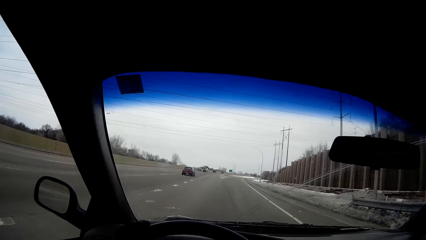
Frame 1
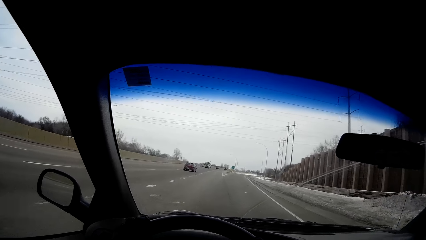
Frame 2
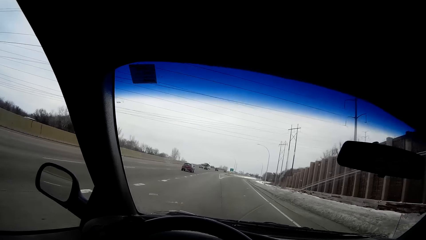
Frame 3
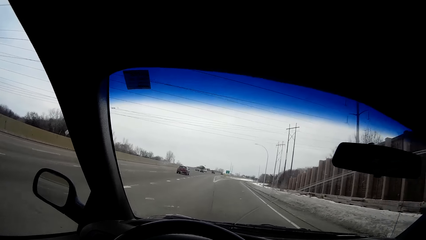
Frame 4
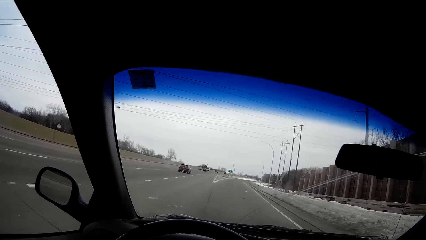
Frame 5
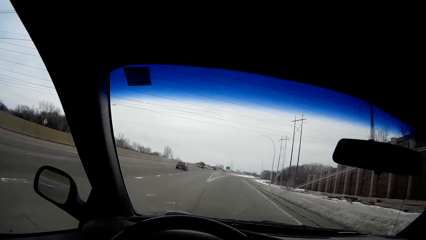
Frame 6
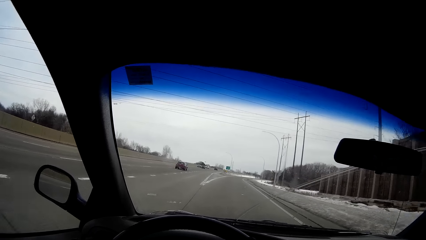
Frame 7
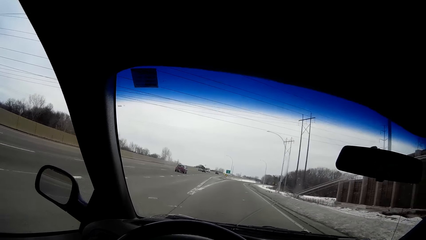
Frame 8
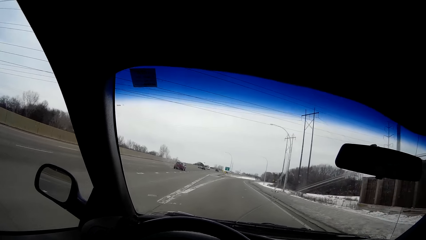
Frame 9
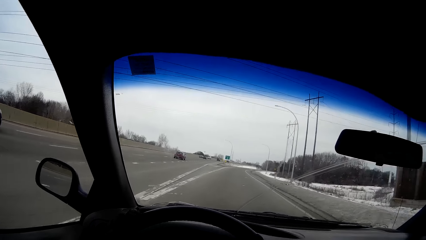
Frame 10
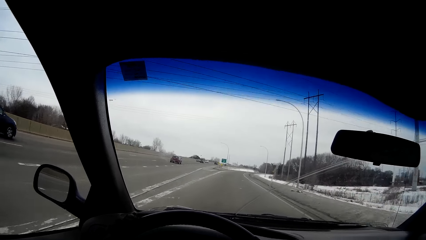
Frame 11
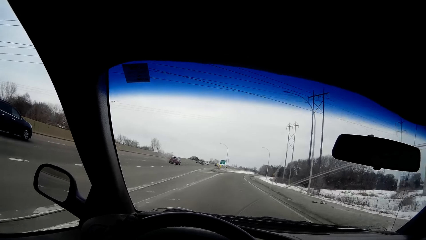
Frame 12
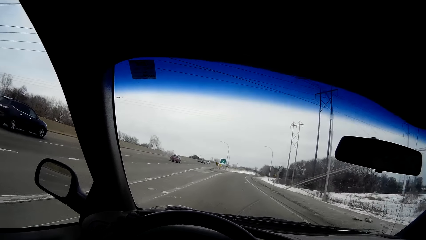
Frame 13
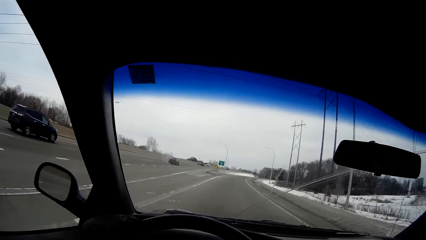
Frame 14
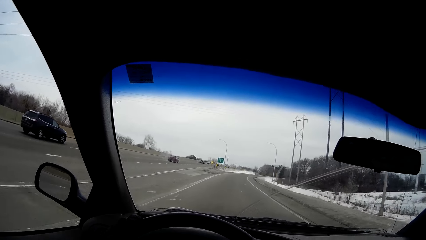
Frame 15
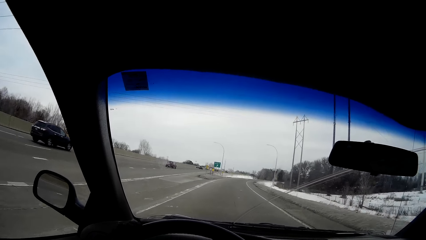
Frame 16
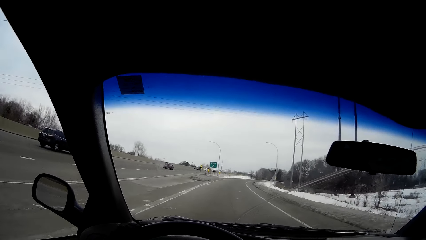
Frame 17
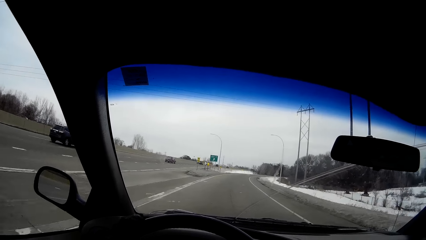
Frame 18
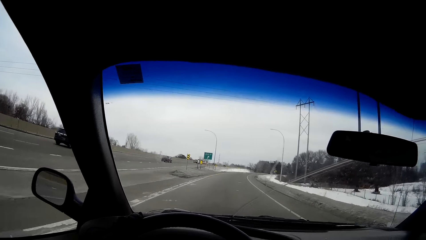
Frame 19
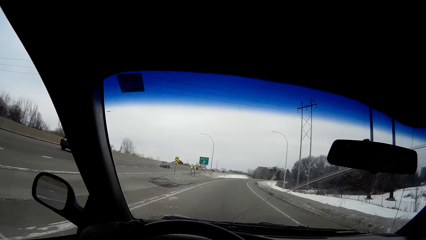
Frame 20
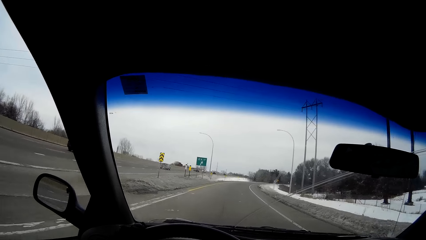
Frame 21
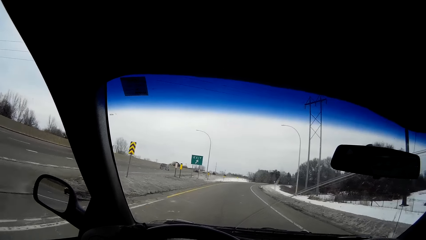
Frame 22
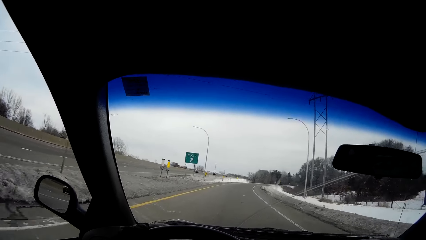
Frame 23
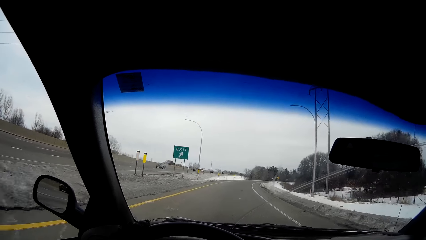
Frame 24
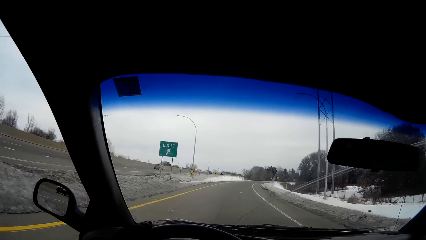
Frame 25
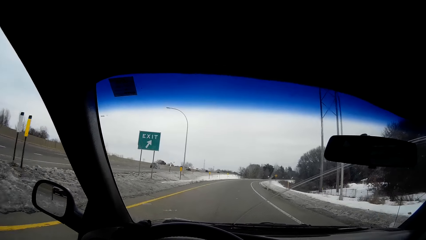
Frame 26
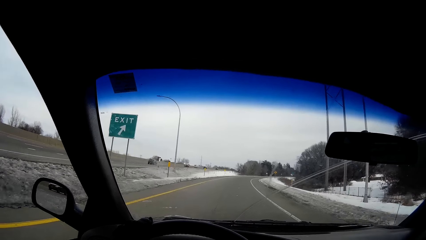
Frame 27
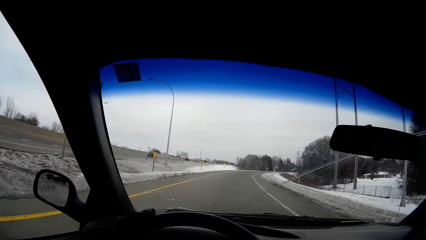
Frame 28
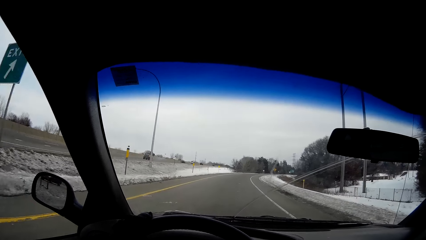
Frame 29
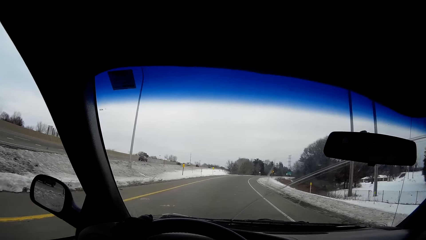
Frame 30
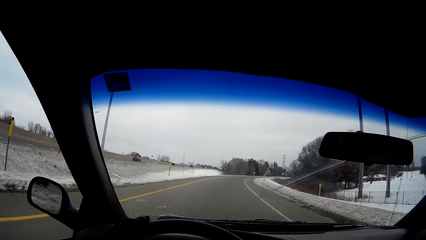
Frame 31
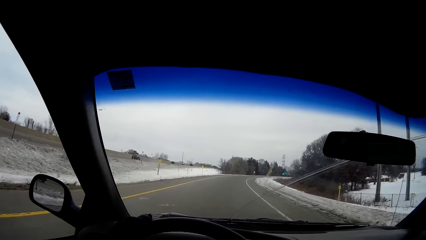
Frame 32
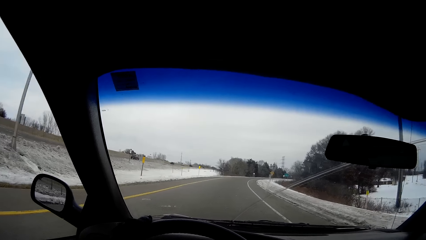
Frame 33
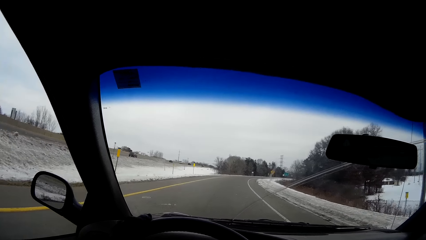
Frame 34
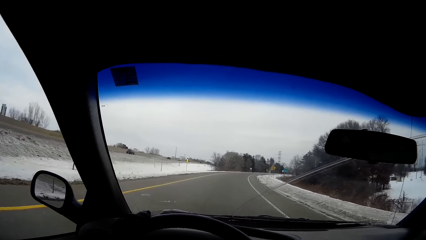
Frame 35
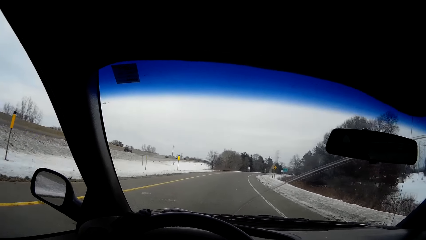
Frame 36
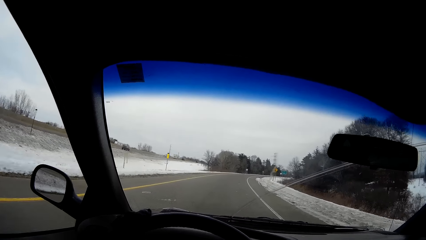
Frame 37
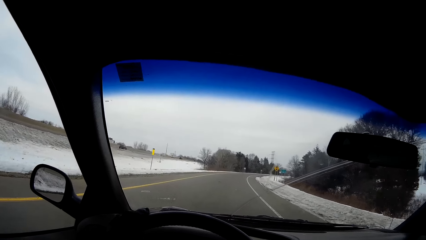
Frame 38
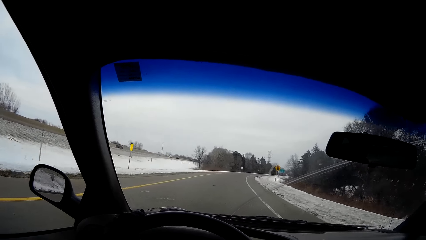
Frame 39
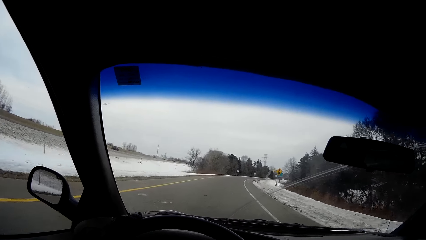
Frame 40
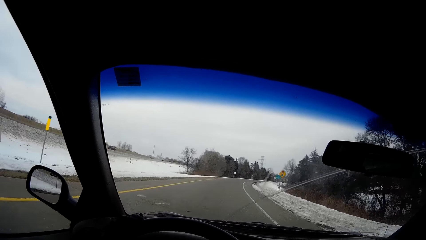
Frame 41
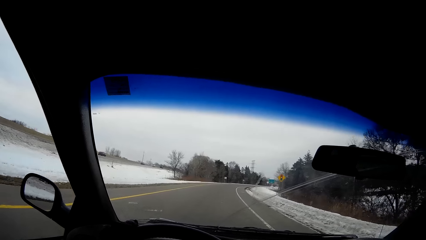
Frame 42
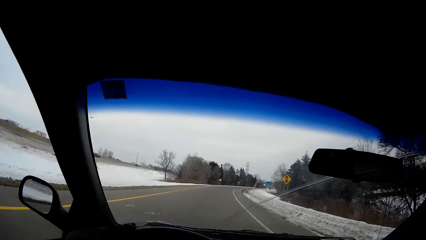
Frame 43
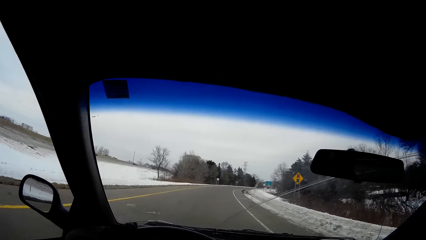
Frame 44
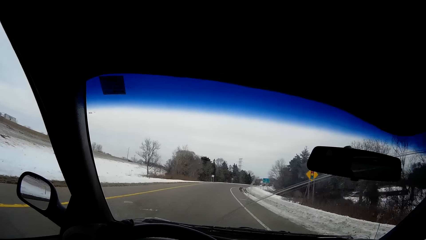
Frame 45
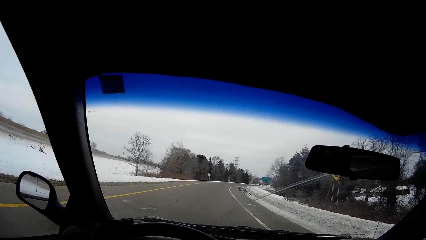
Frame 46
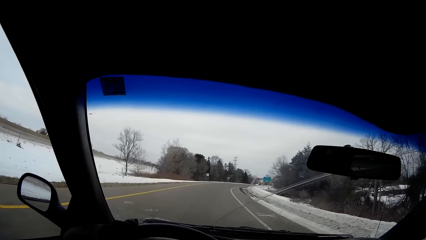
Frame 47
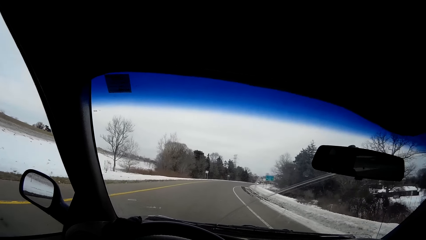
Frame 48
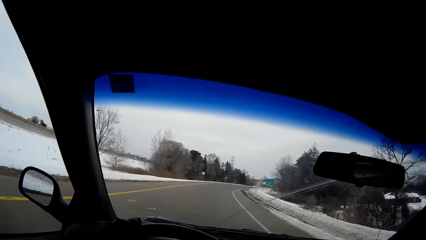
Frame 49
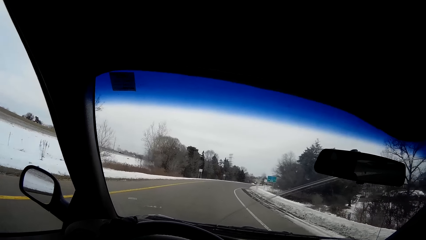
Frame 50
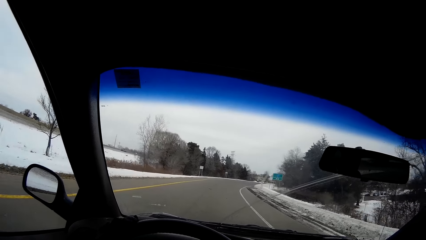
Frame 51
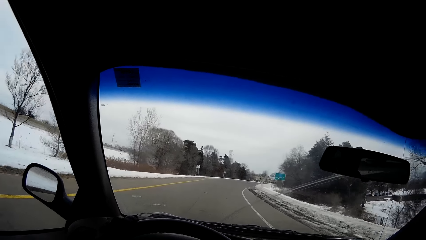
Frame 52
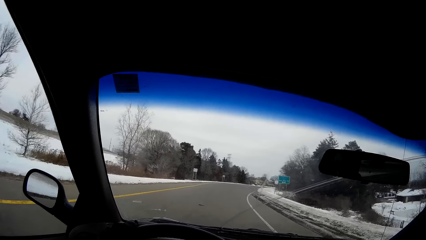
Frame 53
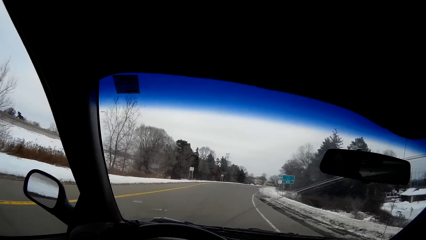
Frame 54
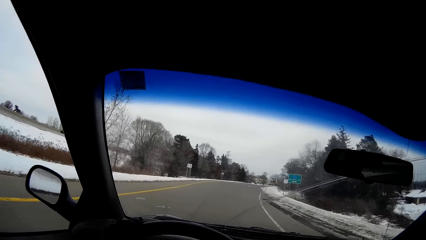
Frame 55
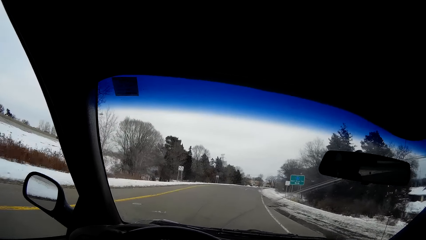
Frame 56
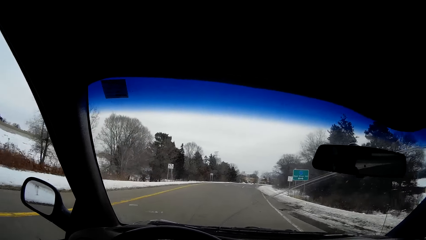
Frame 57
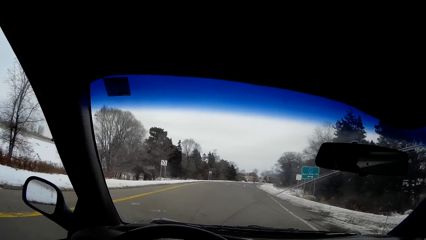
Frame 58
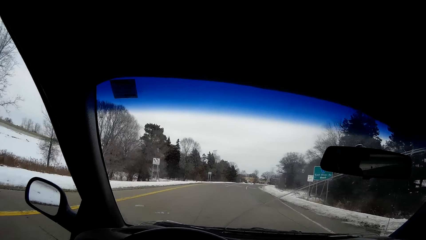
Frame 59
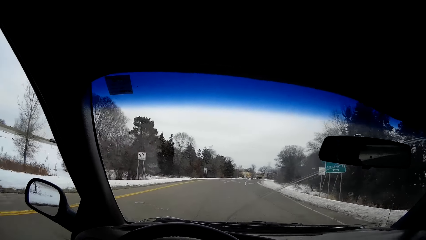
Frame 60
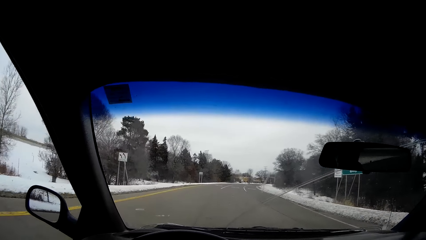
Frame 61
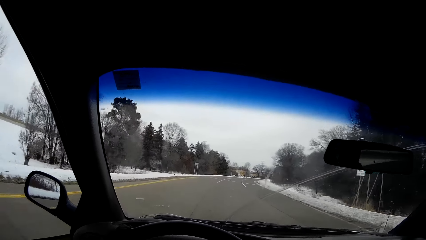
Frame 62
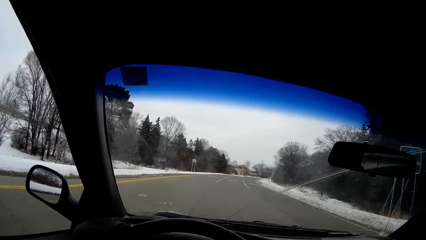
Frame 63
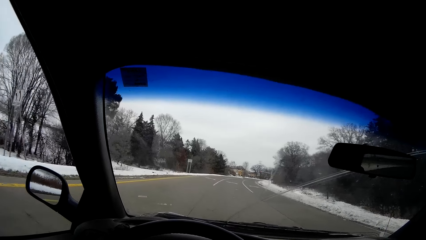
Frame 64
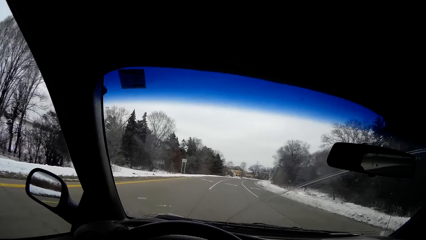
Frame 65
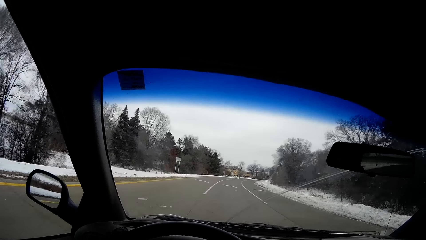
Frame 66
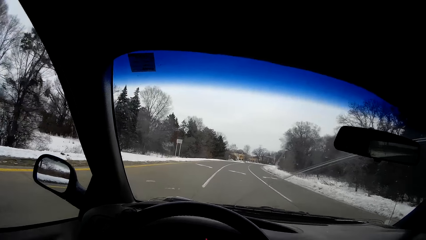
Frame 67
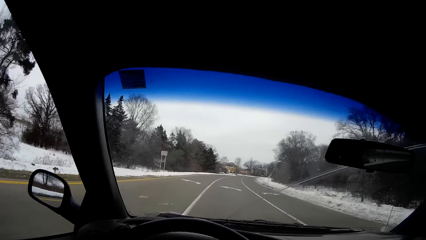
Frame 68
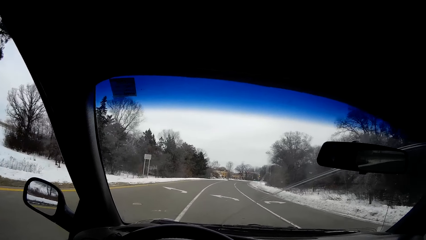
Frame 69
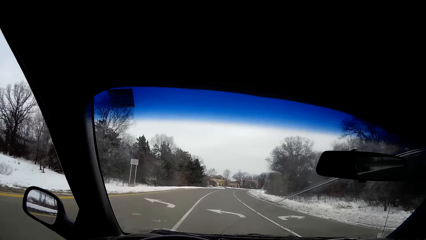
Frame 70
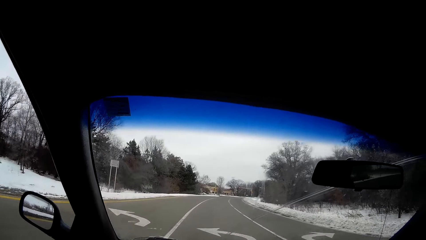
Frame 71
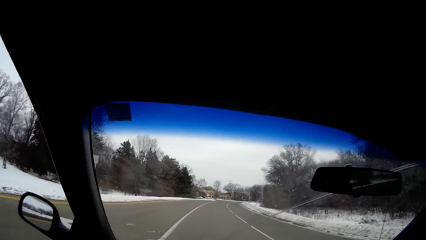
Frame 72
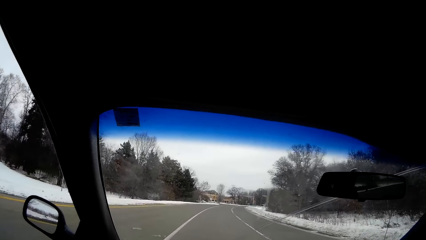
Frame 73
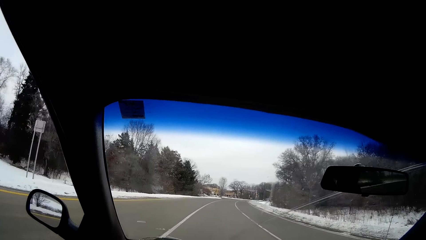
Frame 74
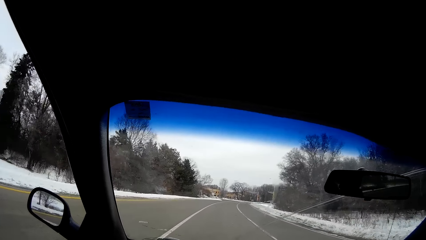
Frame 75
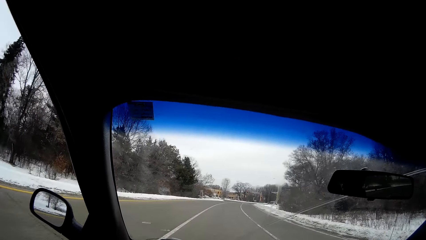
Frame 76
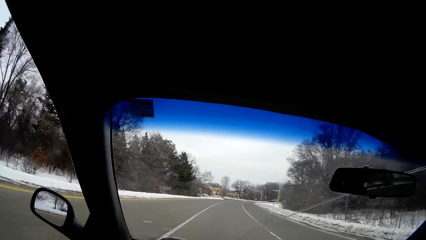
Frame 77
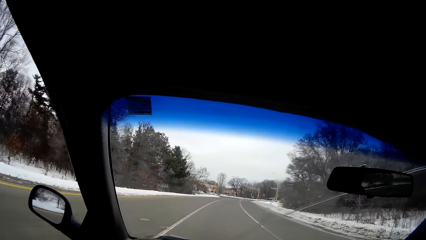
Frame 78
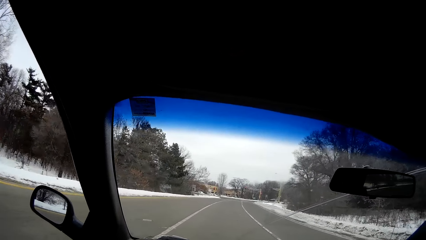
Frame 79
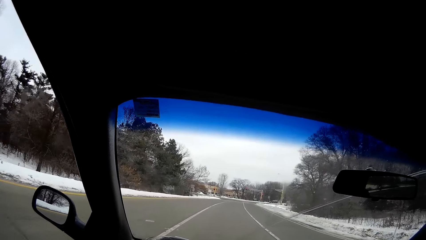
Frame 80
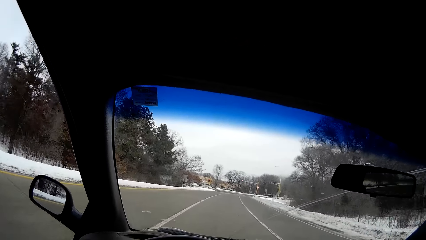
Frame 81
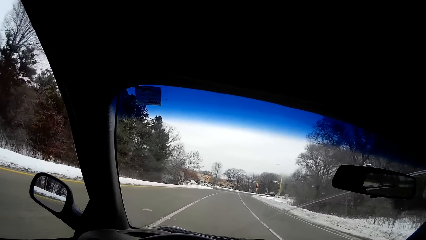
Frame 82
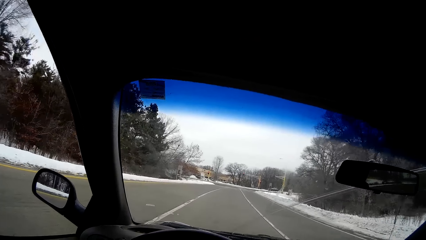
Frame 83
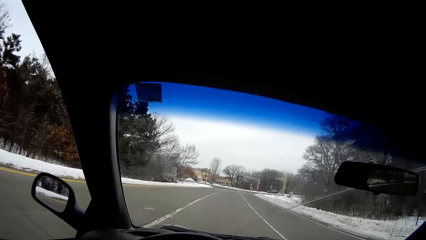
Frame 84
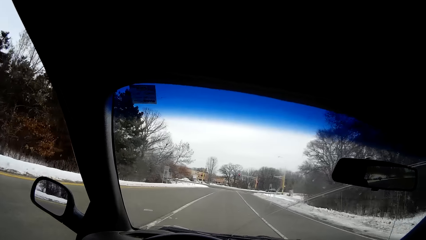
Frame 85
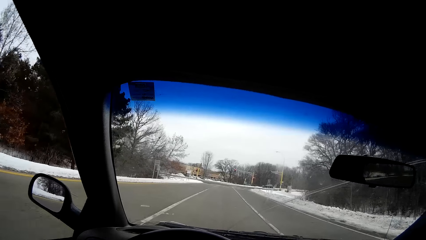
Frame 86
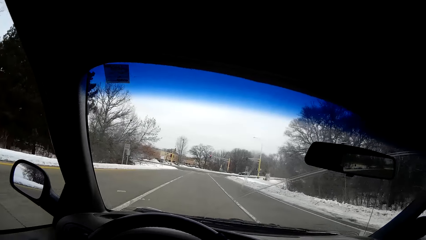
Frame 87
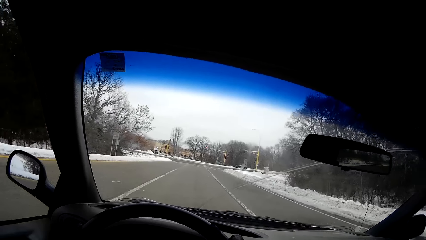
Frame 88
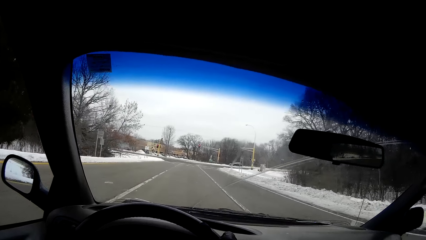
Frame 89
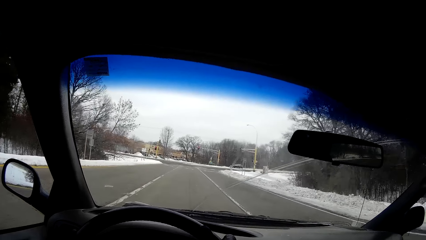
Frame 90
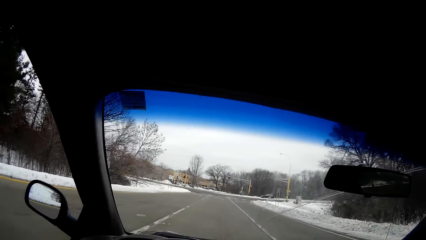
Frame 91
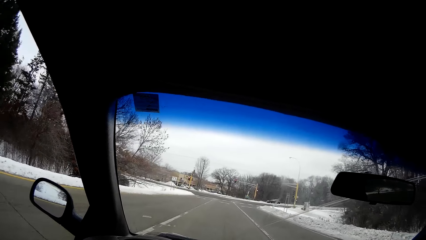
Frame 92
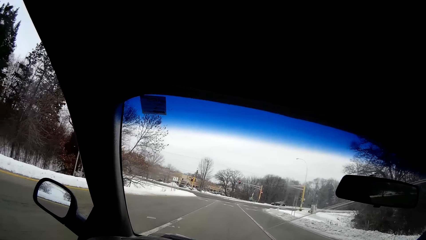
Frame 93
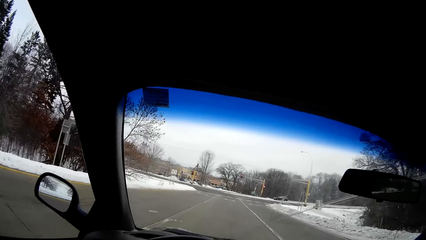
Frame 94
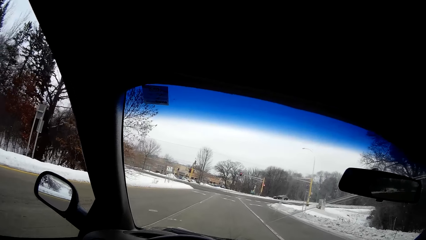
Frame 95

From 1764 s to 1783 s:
A black hatchback drives past the camera wearer.
